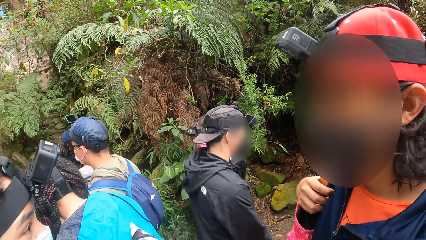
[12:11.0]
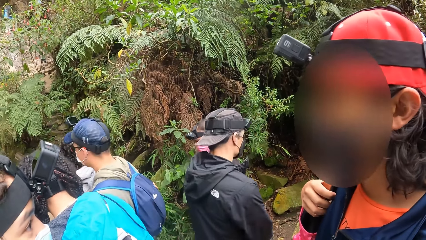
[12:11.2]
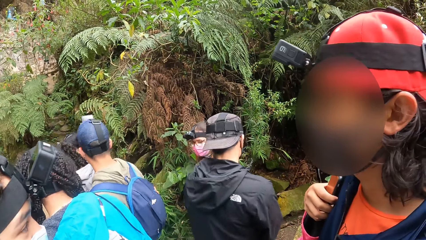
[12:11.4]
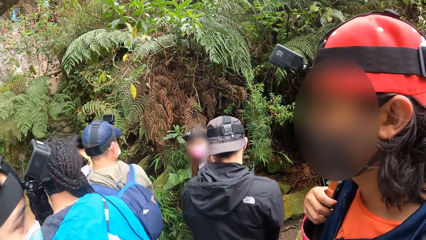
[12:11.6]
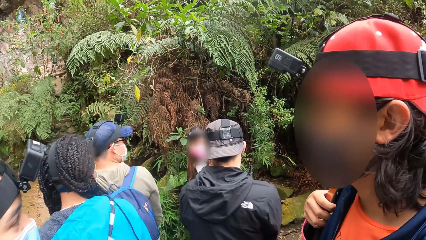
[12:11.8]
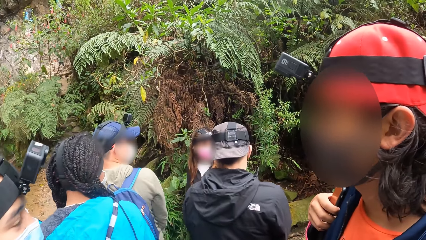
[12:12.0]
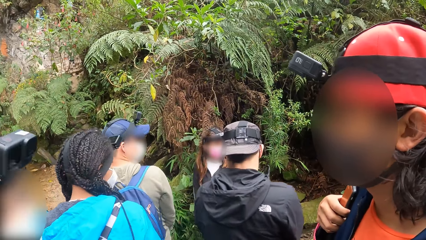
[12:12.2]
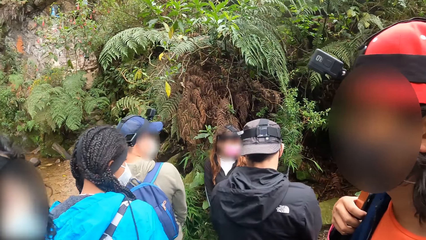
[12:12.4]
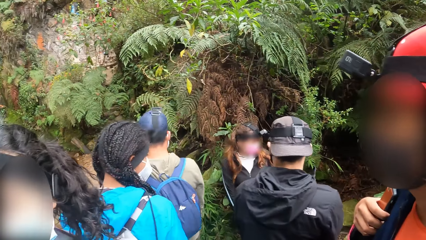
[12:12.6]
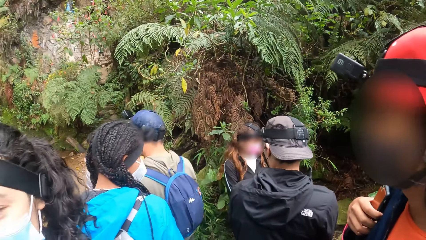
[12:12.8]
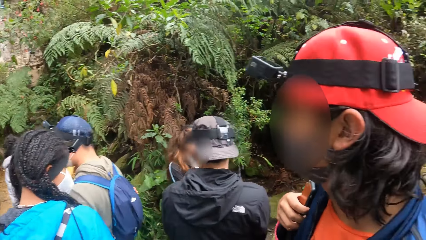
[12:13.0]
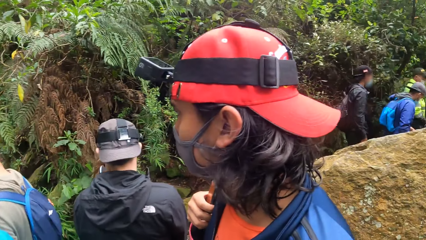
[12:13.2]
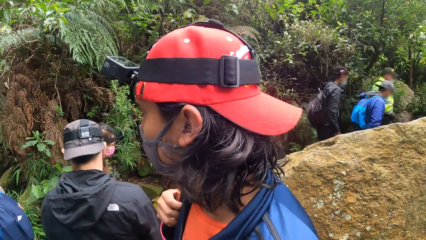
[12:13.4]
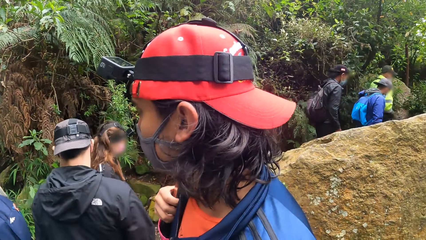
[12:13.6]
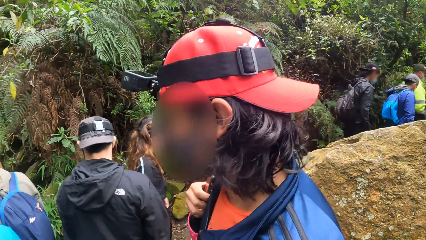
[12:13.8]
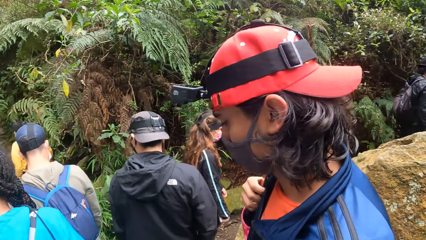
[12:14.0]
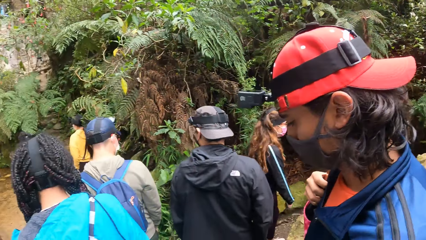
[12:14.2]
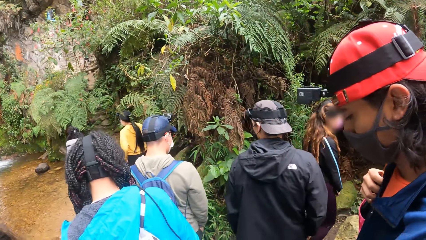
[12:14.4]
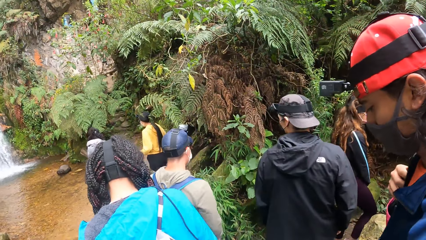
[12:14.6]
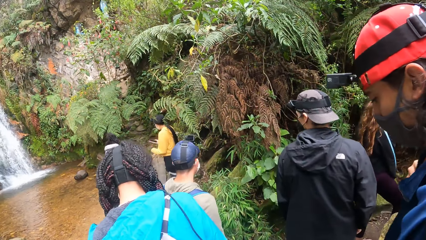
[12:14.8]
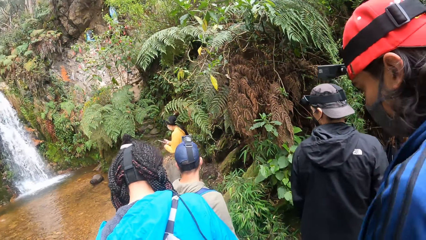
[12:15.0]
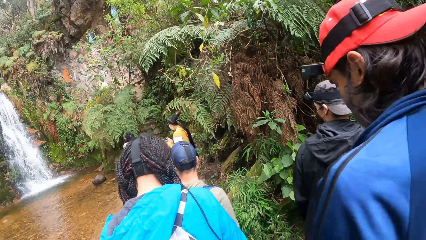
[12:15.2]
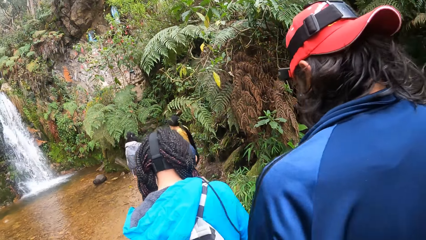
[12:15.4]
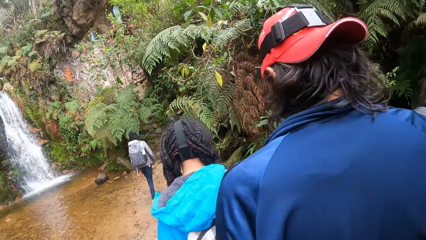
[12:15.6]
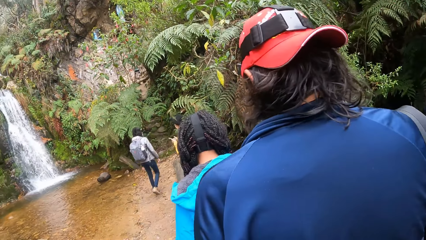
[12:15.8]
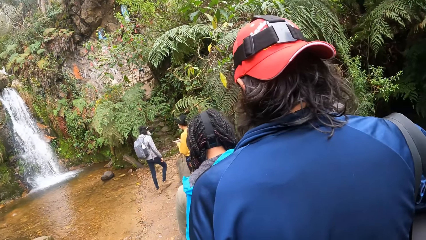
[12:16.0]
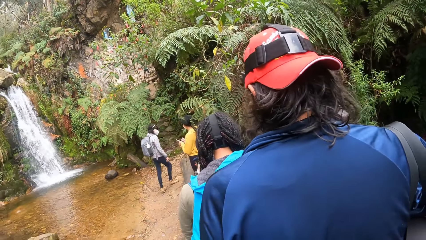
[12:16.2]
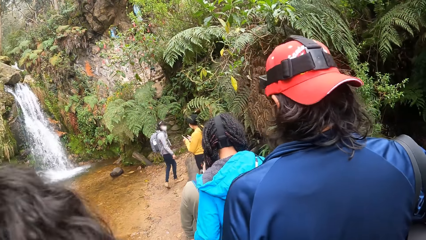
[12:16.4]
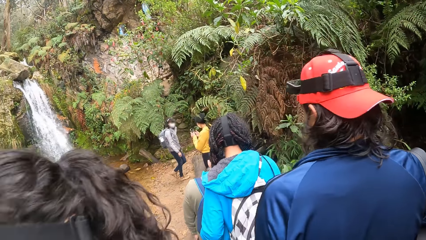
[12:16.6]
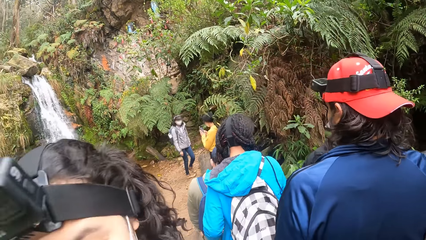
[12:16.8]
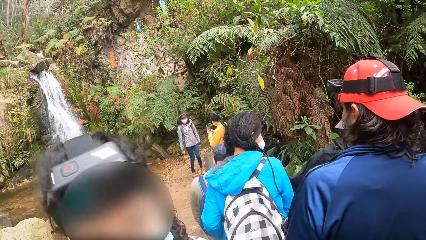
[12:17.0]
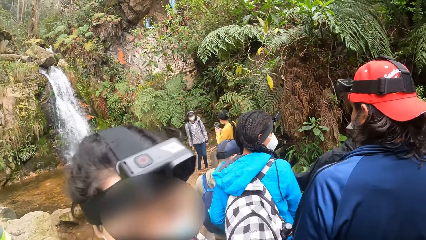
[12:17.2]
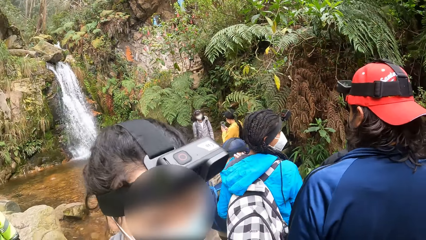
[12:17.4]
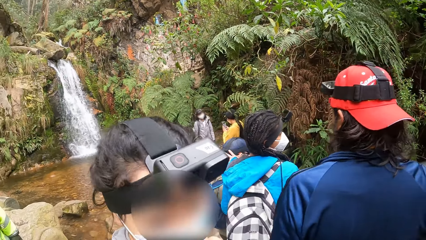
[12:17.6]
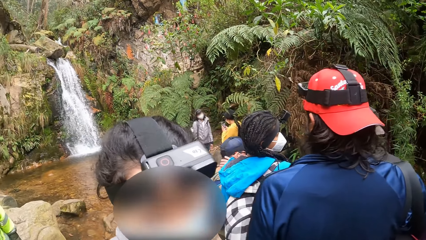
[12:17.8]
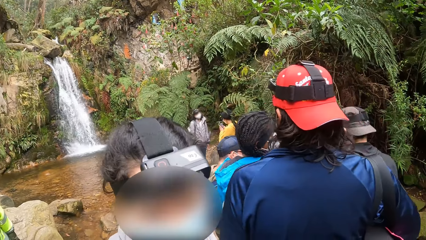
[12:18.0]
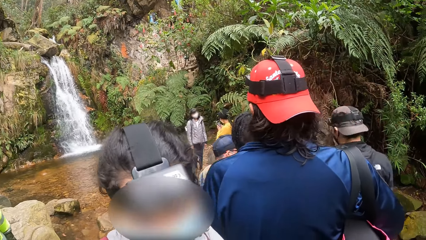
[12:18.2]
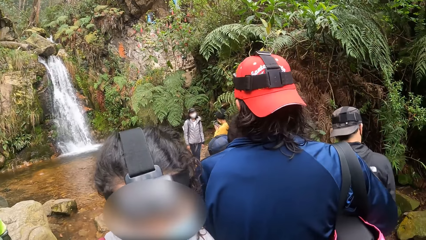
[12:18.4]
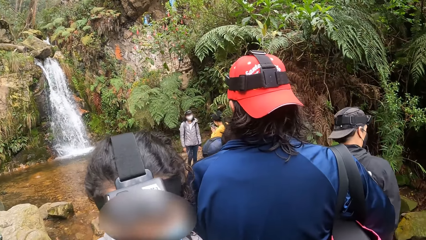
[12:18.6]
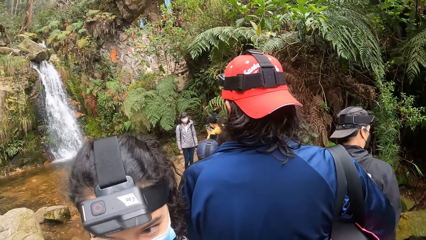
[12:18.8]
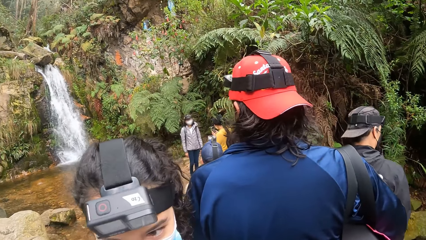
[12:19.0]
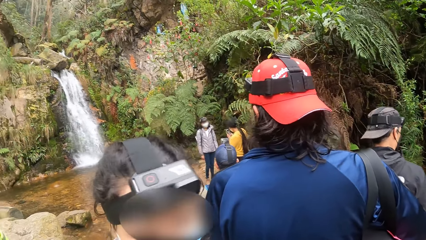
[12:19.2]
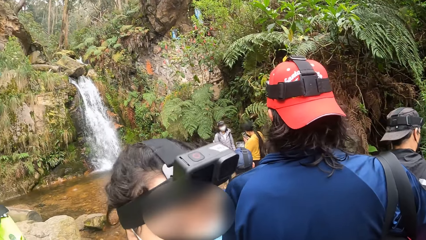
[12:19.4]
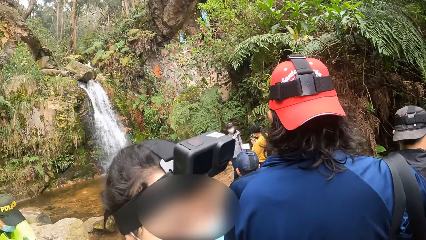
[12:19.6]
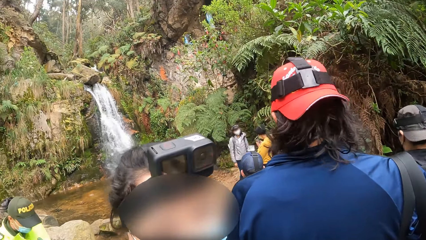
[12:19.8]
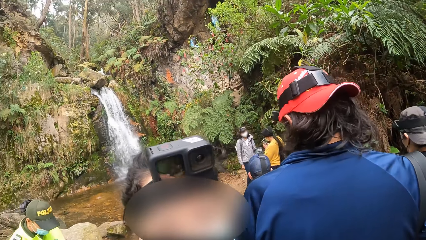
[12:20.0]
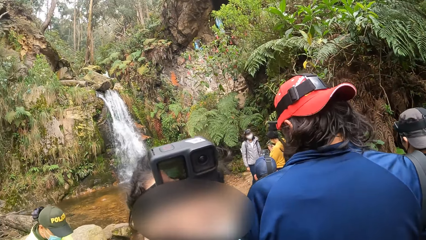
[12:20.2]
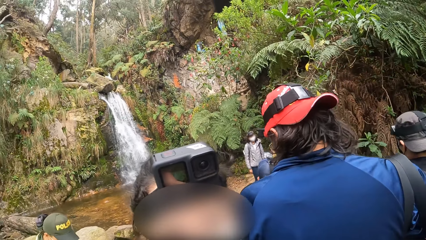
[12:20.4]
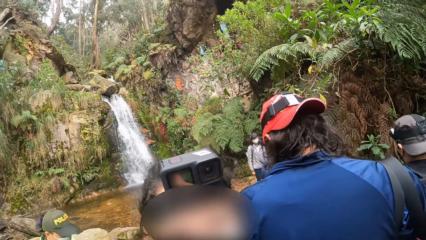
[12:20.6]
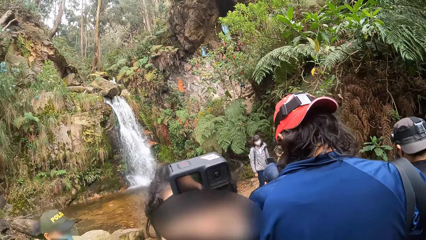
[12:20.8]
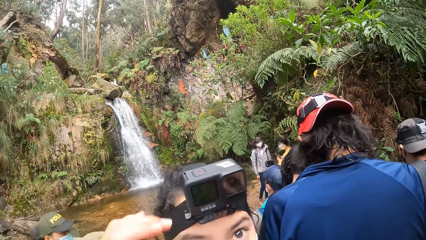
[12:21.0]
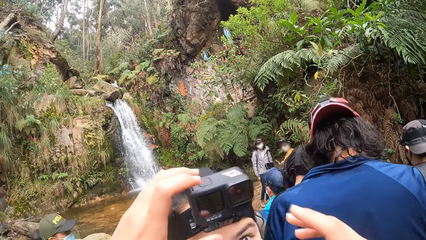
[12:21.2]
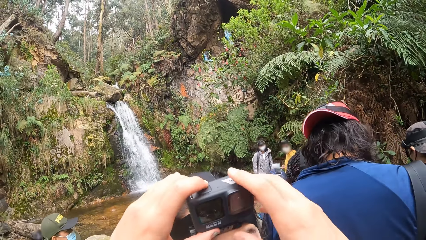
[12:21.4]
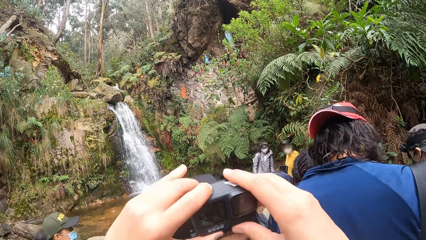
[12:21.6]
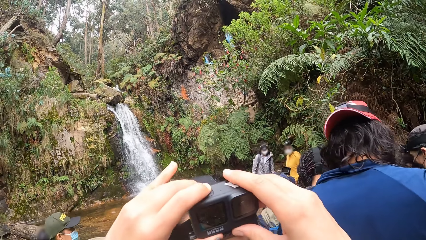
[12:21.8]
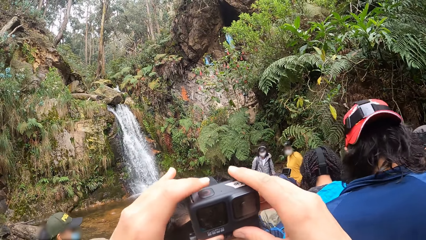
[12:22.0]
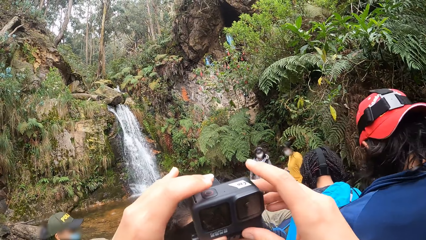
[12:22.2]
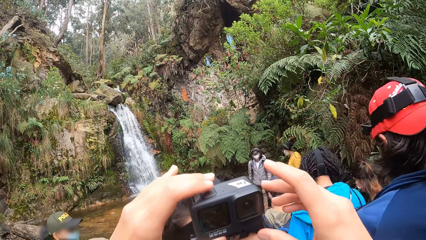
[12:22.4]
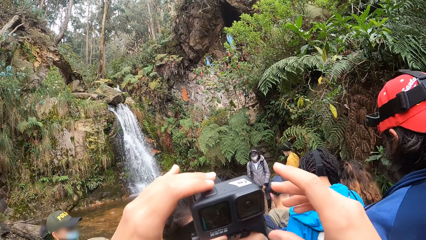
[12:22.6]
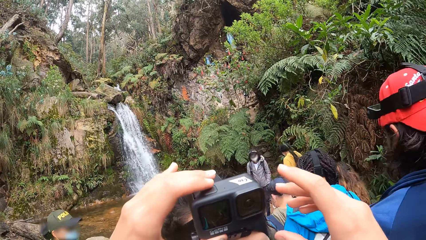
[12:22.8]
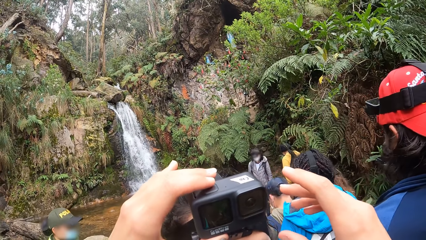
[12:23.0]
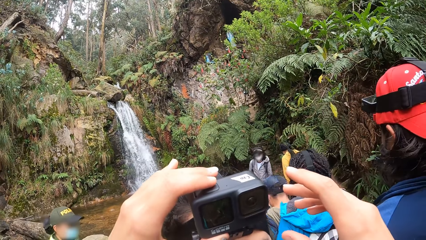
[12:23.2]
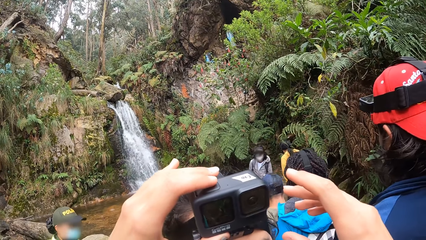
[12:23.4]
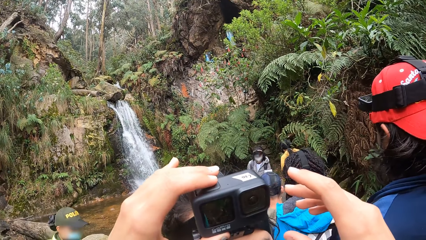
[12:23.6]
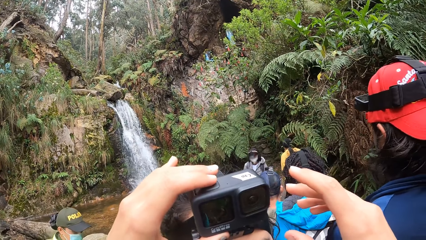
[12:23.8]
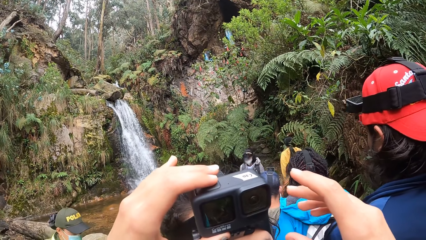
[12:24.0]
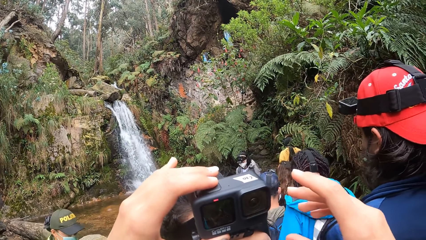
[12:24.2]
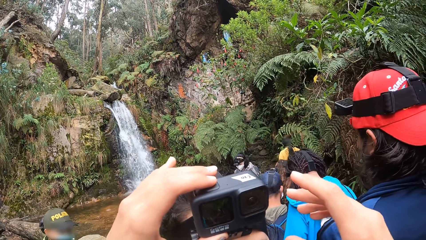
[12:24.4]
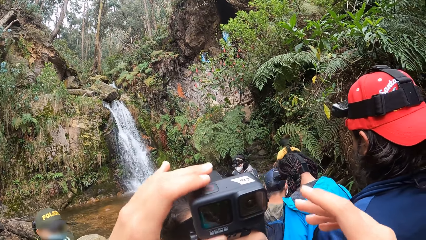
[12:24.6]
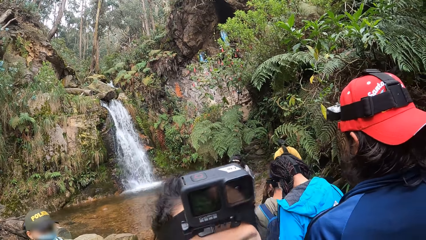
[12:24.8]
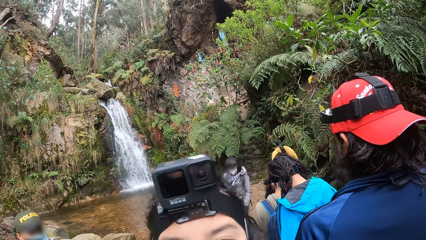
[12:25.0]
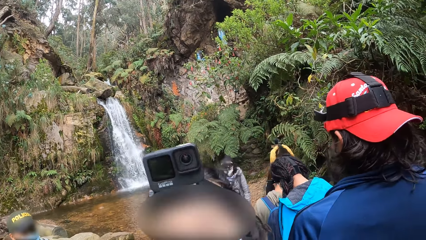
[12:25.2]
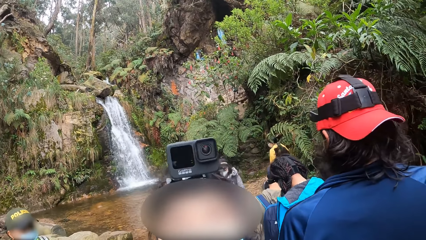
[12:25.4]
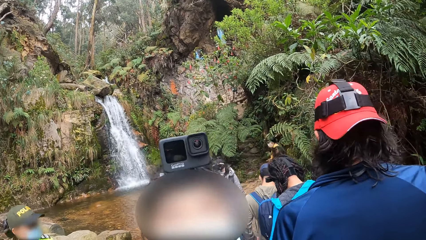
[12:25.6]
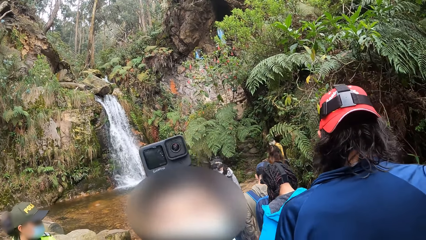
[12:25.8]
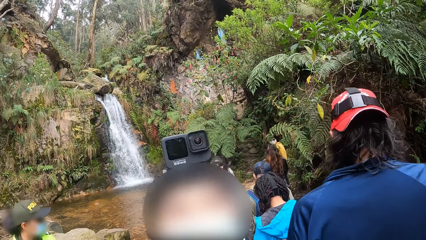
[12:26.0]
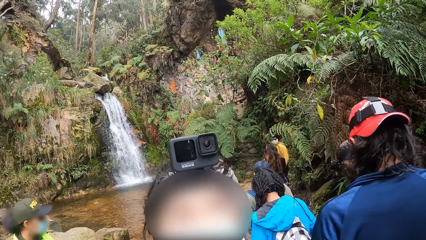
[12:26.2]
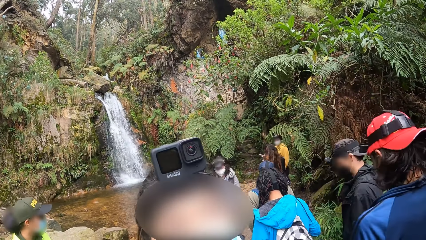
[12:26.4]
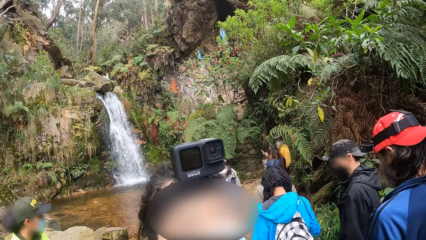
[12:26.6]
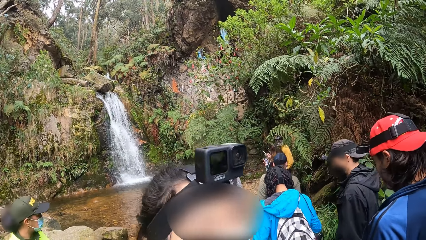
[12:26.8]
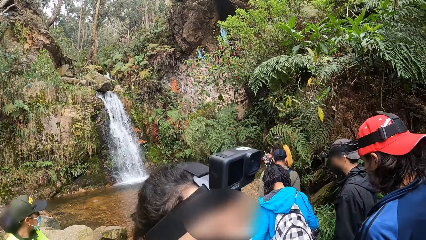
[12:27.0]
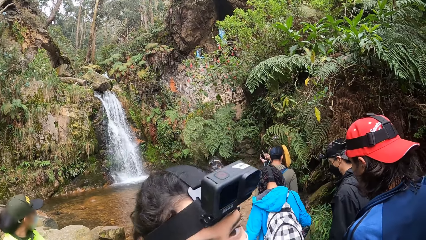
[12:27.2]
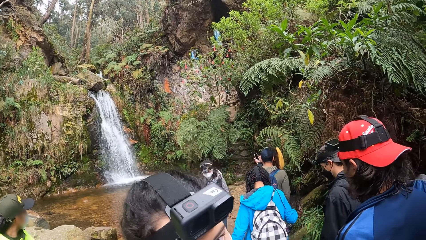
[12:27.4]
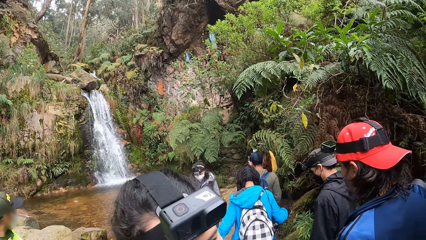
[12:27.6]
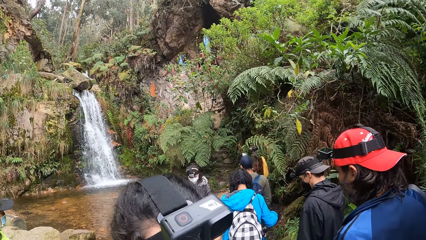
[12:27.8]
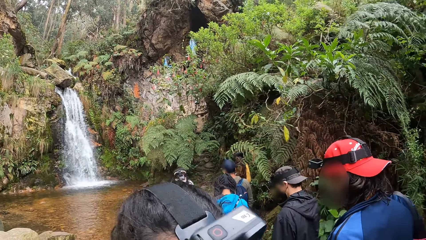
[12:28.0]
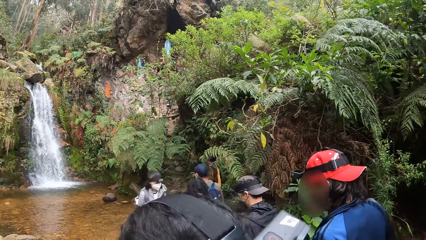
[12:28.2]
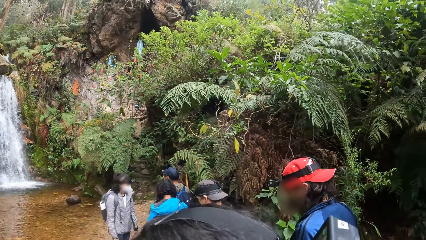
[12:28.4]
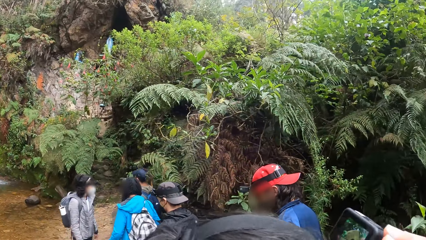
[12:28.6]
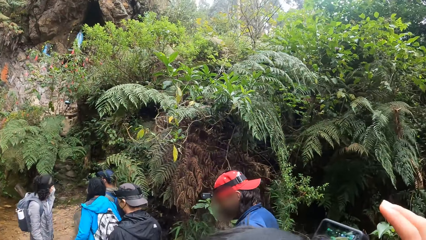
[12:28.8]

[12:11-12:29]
The camera wearer looks around a waterfall. A man walks around the waterfall. A lady interacts with the camera wearer. The camera wearer adjusts the camera on the head of the lady with both hands. The lady adjusts the camera. The lady interacts with the camera wearer.
